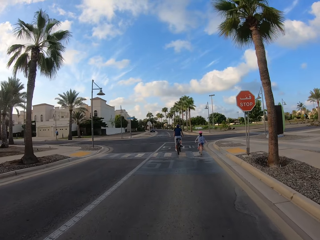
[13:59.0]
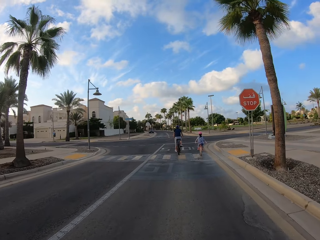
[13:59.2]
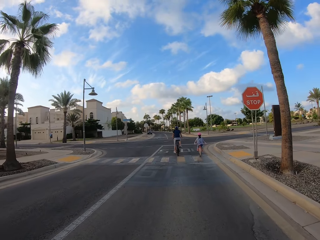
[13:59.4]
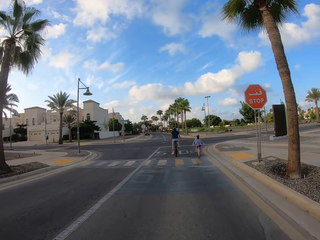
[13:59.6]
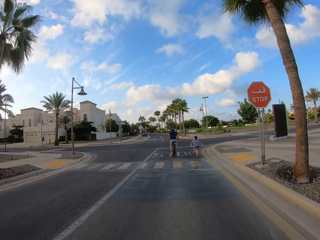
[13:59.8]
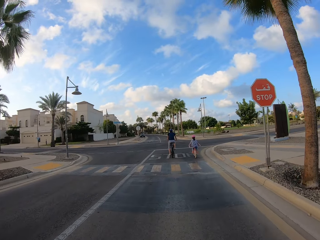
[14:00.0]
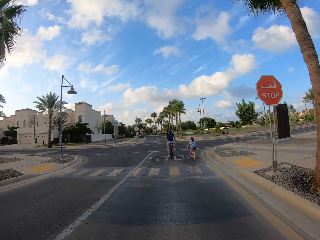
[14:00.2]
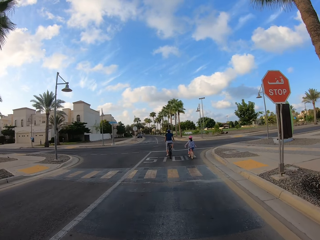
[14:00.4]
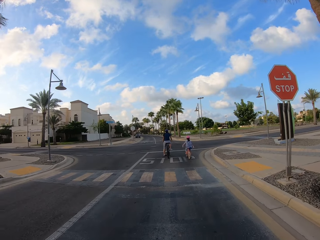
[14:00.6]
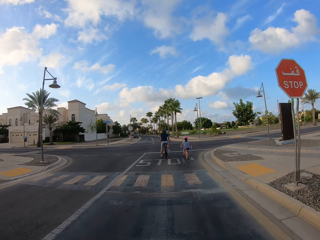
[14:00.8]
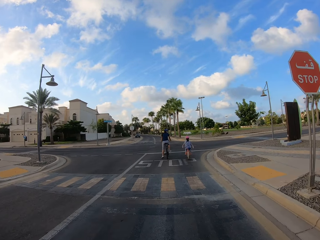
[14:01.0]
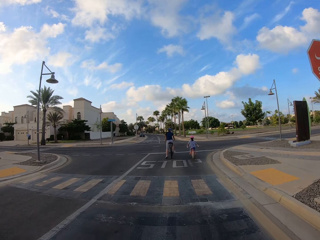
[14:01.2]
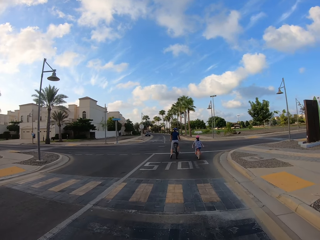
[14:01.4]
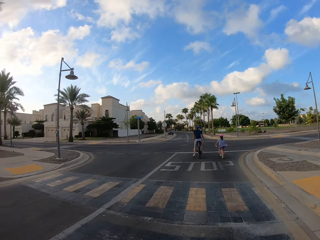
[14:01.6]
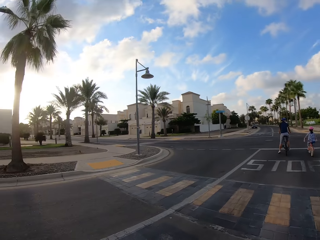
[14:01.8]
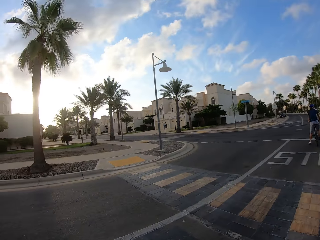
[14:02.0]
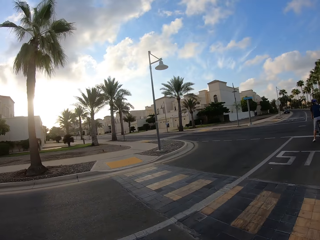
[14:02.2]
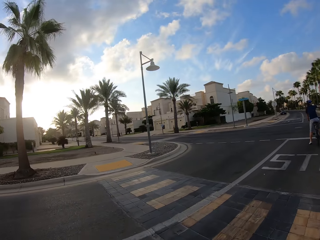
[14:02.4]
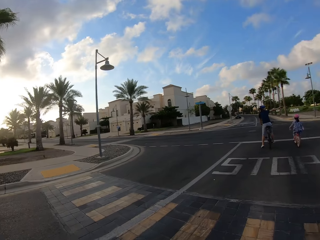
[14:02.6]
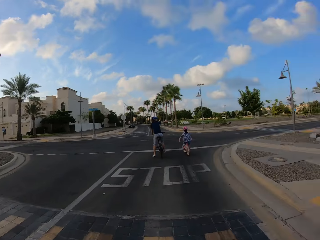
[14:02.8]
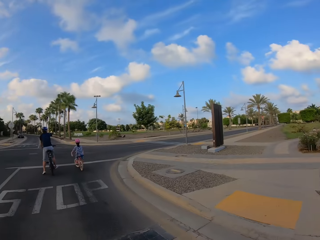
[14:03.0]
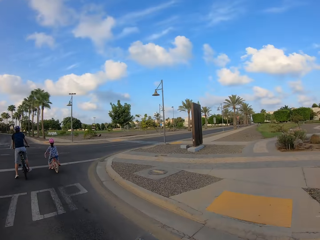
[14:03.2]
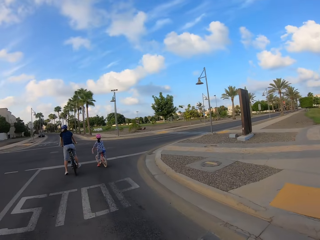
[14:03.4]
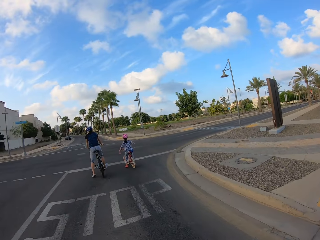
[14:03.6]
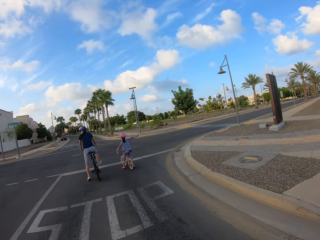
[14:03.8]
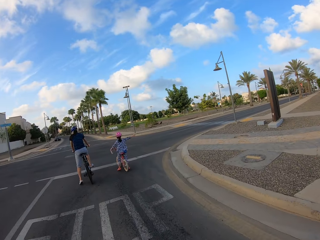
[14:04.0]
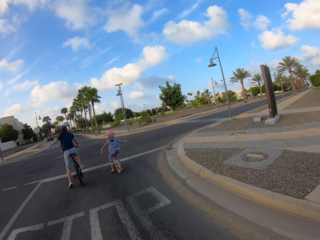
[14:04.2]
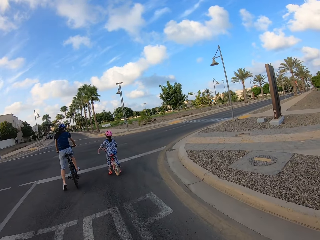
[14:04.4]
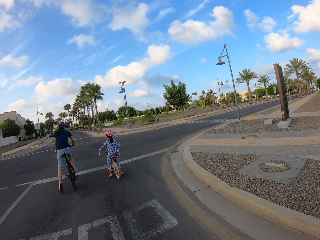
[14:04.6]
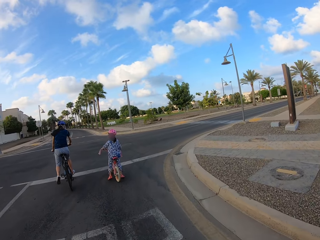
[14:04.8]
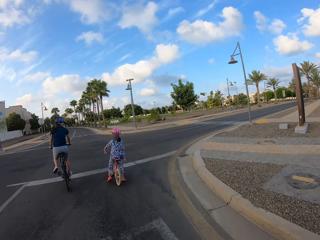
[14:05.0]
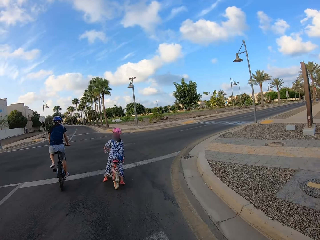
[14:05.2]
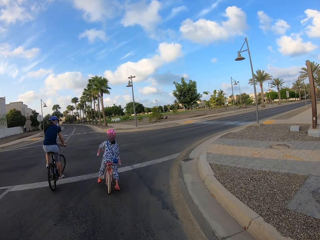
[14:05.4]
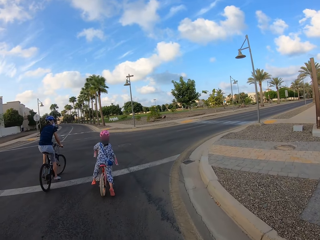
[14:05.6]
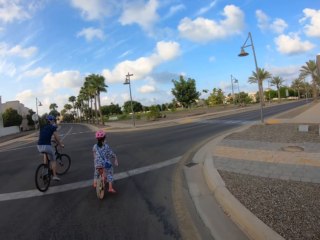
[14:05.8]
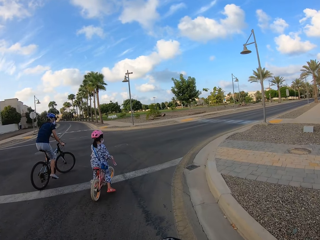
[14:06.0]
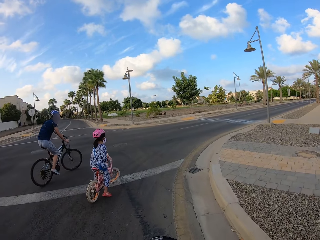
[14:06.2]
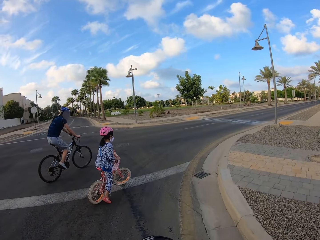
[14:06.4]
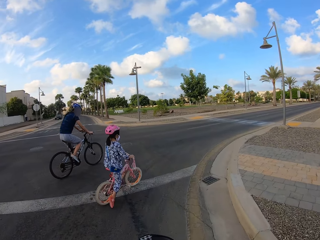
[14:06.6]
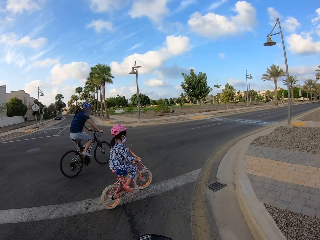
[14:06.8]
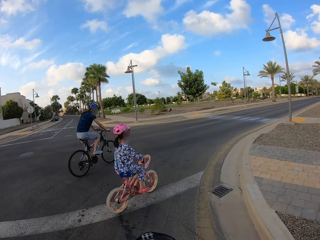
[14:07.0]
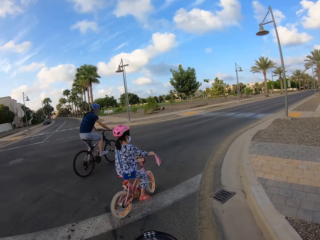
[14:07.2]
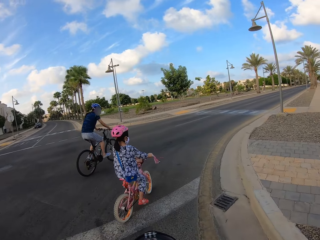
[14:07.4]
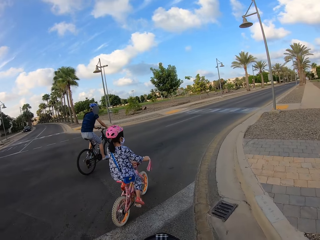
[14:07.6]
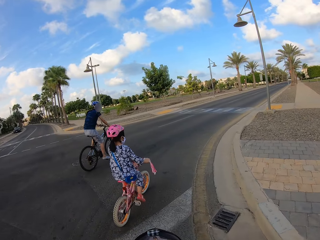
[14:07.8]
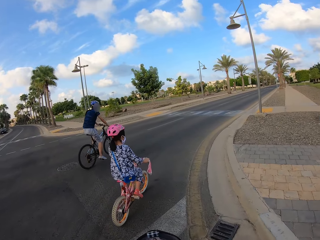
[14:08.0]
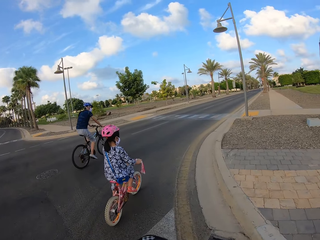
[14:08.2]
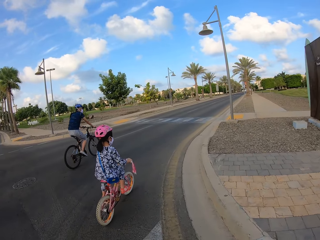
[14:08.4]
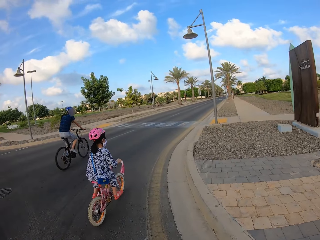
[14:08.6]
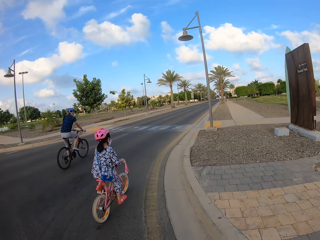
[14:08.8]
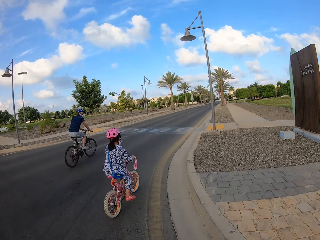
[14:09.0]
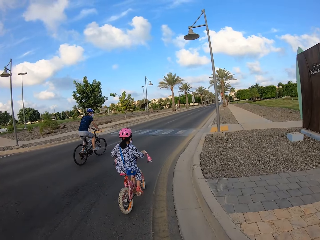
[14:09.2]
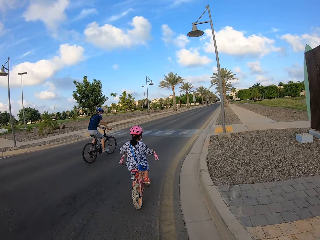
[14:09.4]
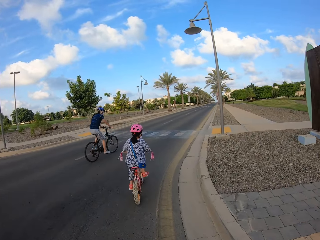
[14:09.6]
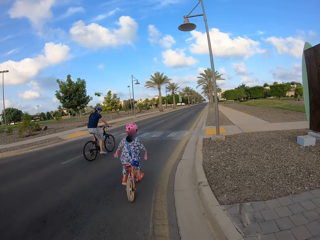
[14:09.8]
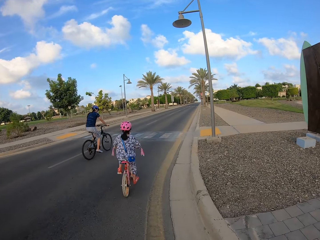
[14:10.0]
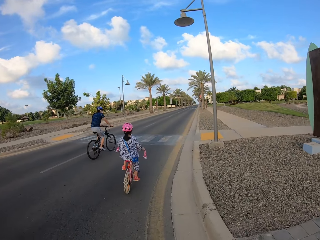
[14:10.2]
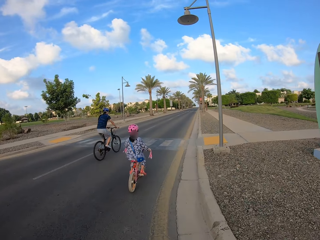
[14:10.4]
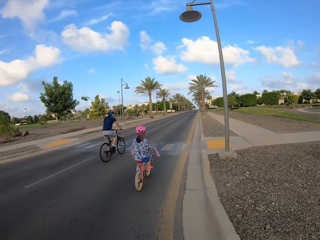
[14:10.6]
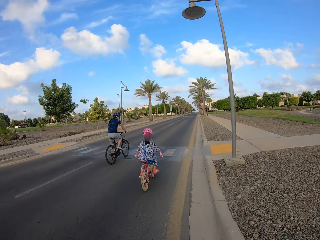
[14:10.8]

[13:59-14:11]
A woman stops at a stop sign. A girl stops at a stop sign. The camera wearer looks around. The woman points to the right. The girl points to the right. The woman starts to cycle. The camera wearer cycles on the road with the girl and the woman. The girl starts to cycle.

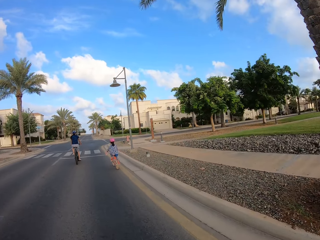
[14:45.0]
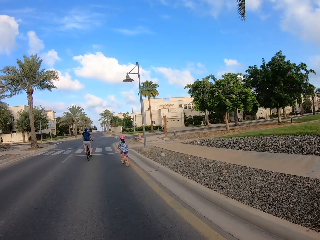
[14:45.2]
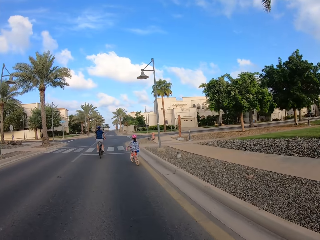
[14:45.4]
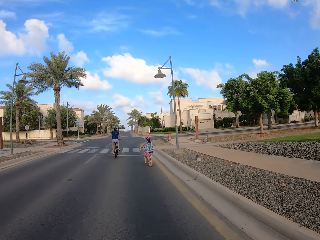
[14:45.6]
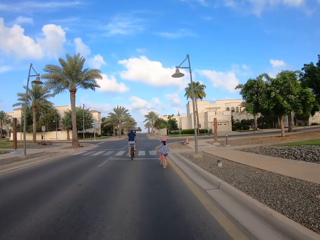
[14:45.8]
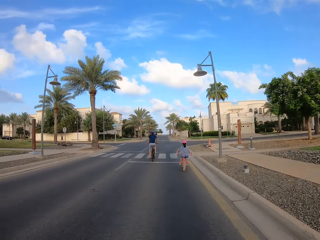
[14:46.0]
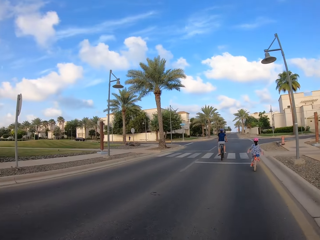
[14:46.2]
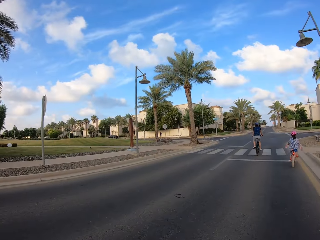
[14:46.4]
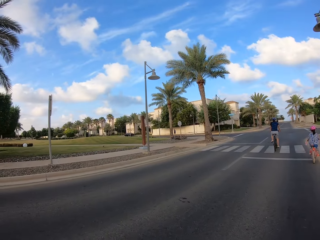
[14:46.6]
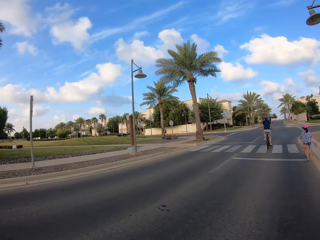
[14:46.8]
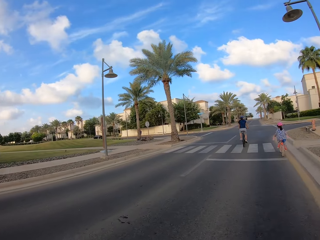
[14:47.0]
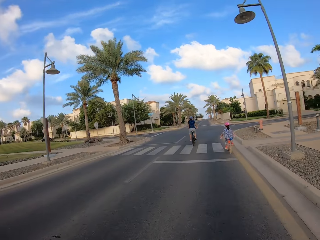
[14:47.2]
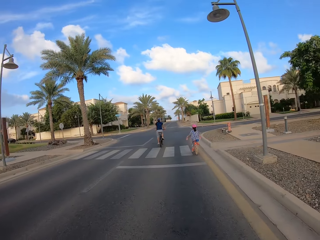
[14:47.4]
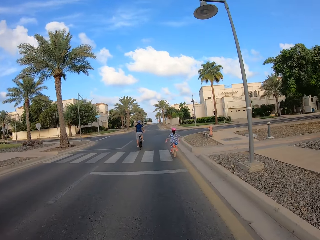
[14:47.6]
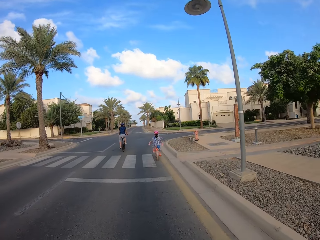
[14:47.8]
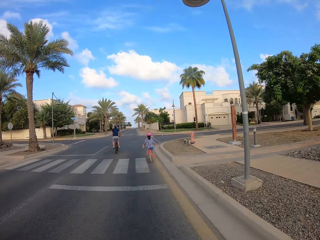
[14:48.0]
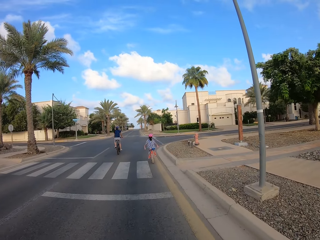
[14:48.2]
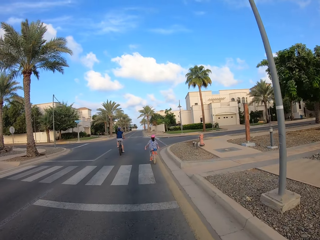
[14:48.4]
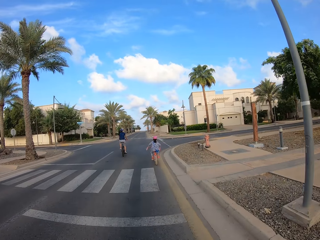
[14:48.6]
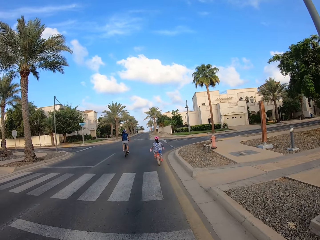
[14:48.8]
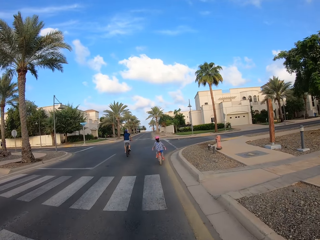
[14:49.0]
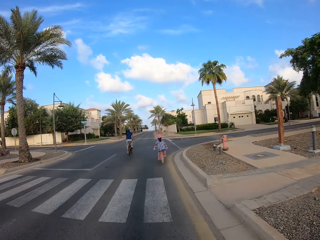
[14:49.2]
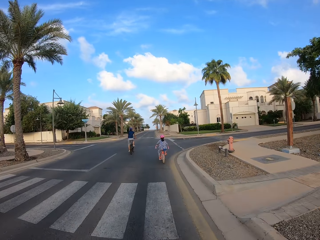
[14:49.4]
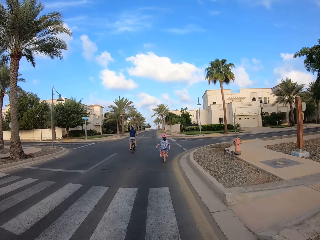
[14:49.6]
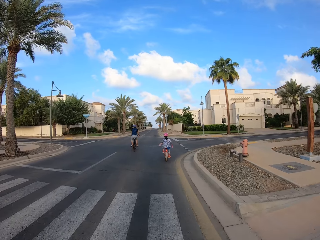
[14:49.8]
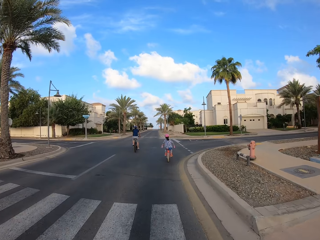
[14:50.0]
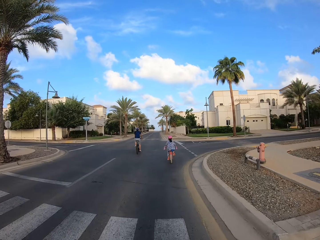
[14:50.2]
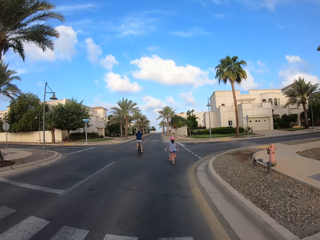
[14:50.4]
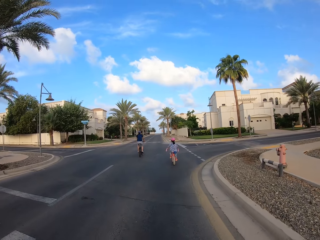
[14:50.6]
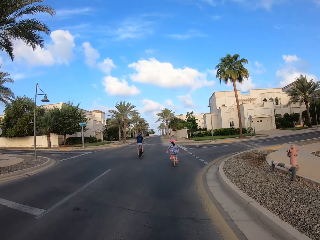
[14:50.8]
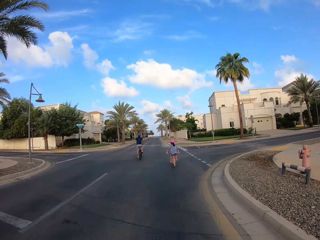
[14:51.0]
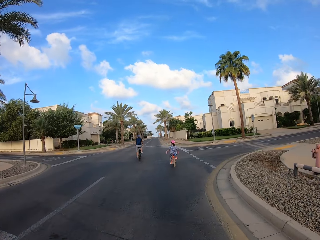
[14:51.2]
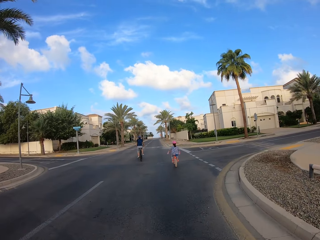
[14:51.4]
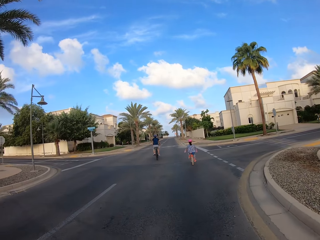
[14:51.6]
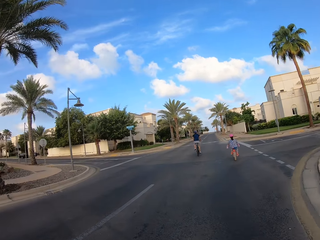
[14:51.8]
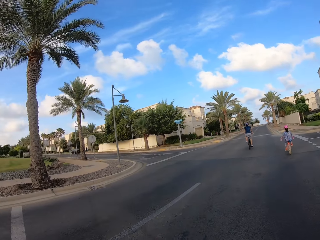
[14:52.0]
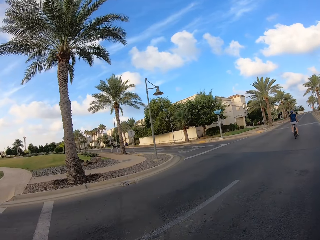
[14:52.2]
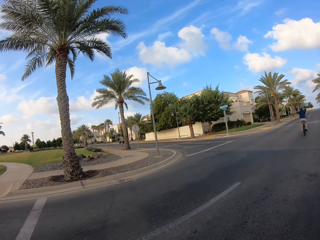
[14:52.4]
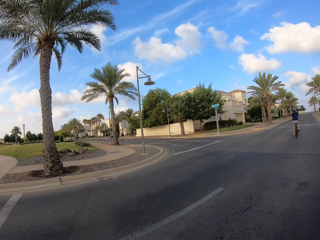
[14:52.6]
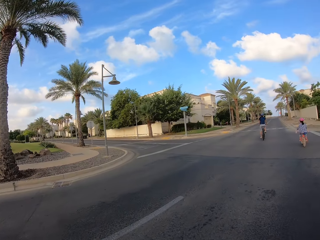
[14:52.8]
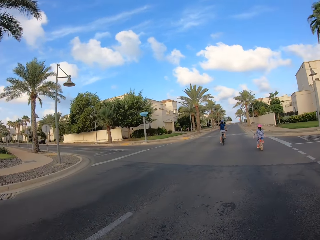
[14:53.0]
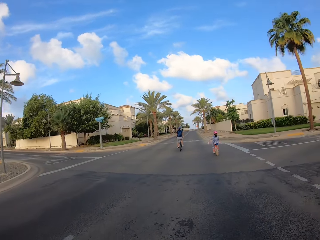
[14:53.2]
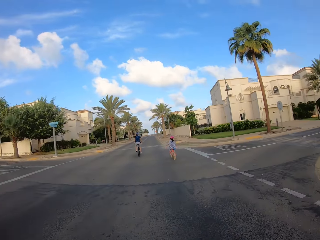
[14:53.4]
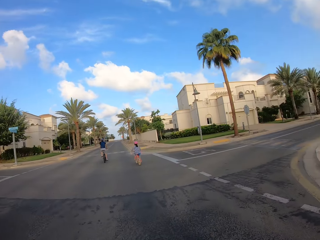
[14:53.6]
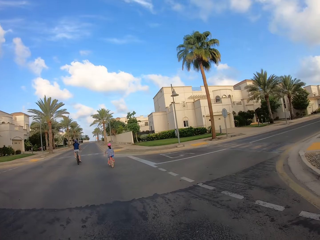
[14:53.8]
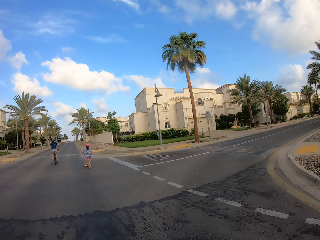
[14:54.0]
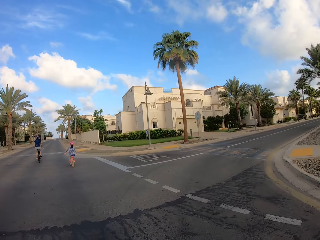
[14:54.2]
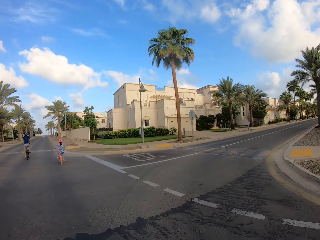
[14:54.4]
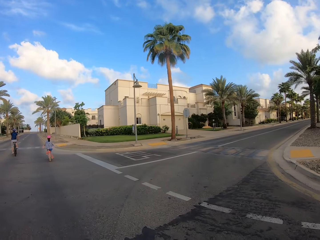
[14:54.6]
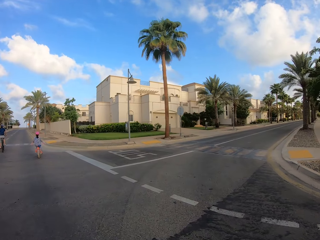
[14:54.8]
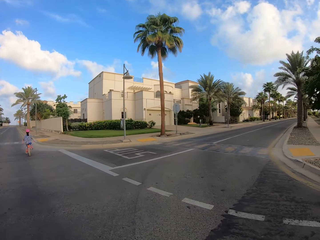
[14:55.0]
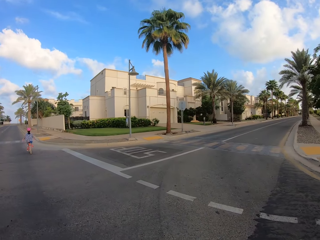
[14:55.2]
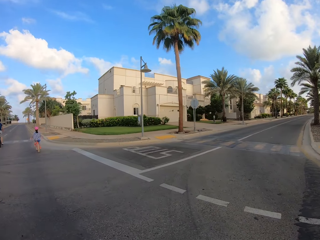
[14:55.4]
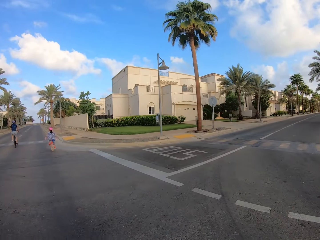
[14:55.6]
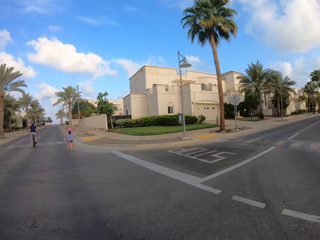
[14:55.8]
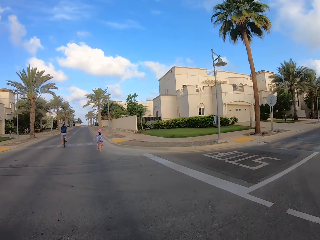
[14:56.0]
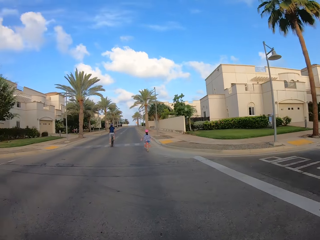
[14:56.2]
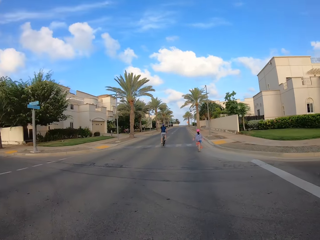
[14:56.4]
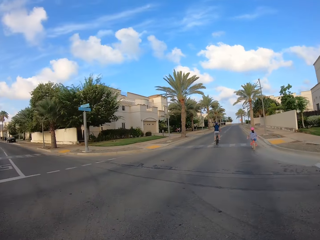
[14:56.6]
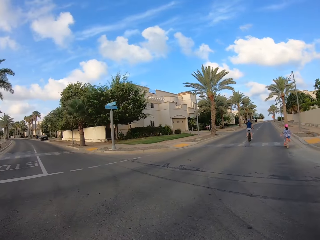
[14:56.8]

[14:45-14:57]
The camera wearer looks around. They cycle on the road with a person and another person. They look around.
